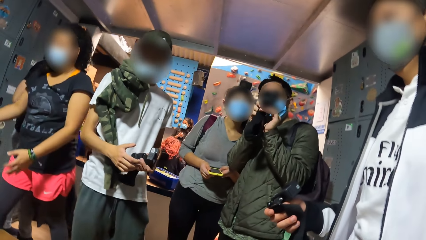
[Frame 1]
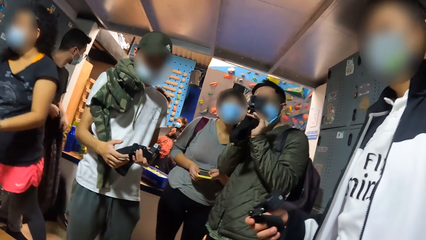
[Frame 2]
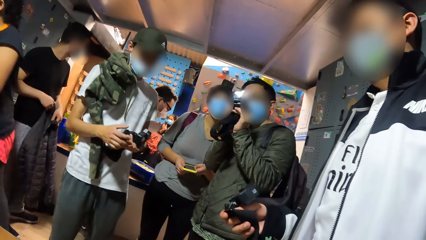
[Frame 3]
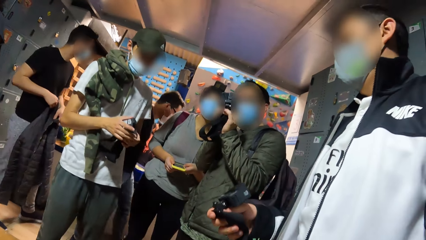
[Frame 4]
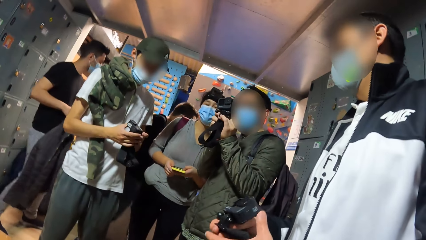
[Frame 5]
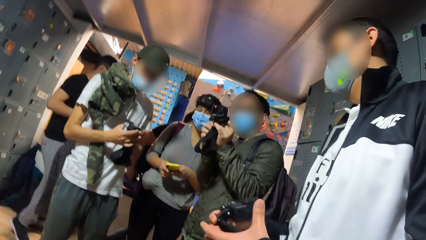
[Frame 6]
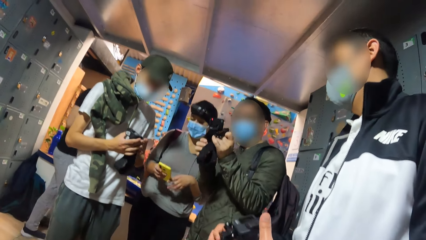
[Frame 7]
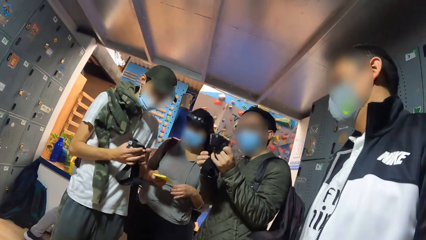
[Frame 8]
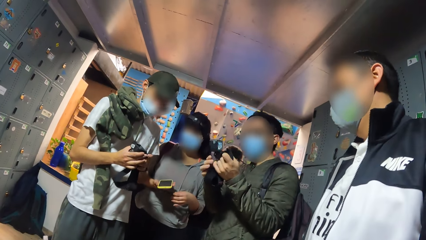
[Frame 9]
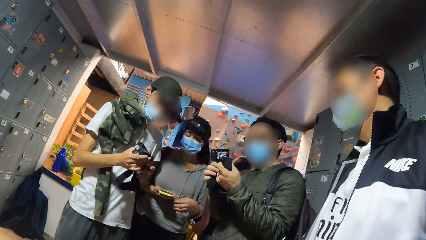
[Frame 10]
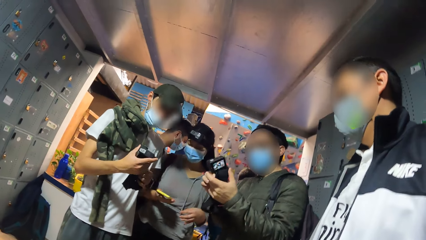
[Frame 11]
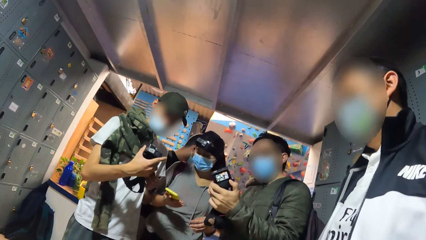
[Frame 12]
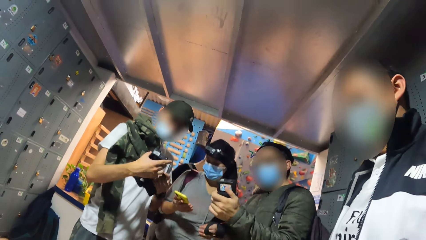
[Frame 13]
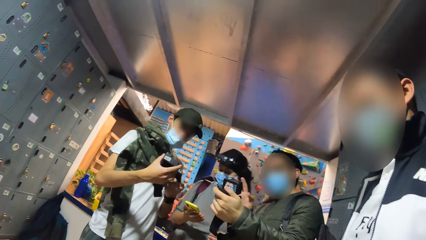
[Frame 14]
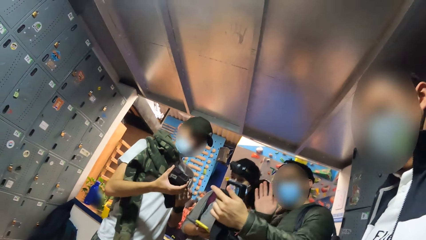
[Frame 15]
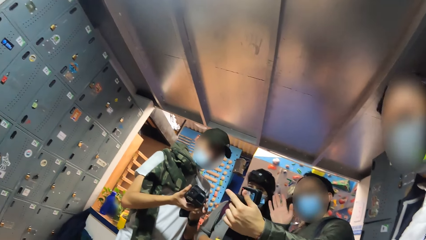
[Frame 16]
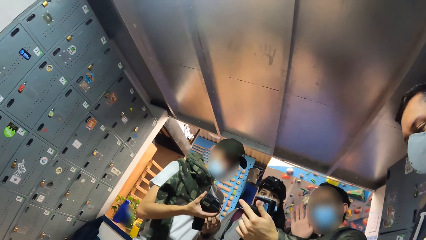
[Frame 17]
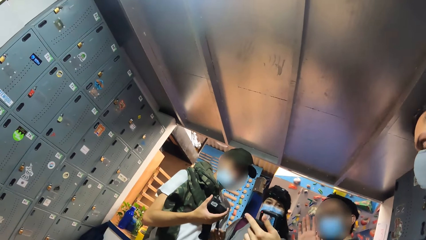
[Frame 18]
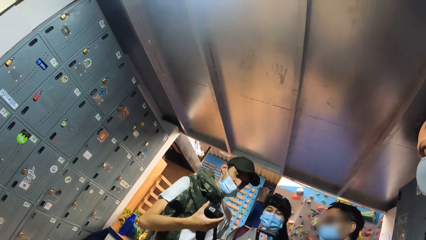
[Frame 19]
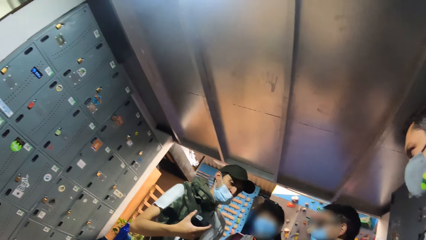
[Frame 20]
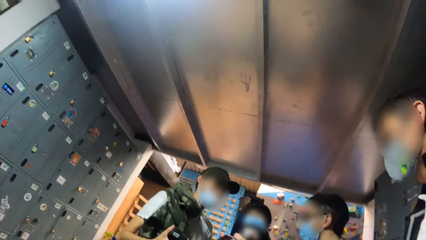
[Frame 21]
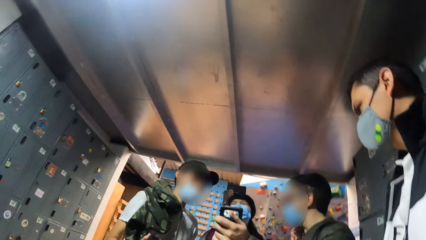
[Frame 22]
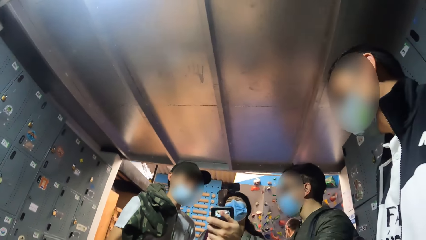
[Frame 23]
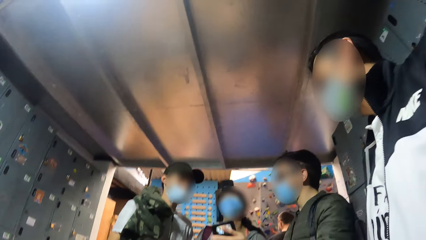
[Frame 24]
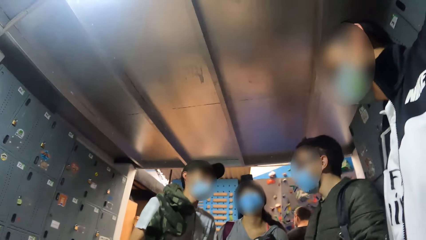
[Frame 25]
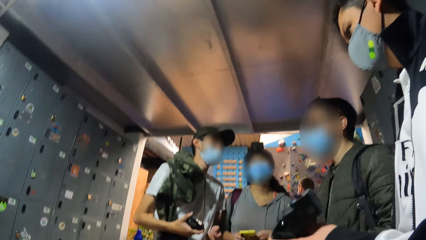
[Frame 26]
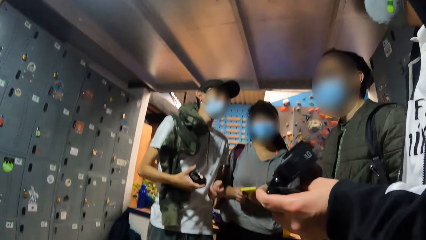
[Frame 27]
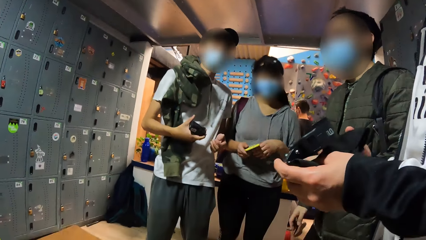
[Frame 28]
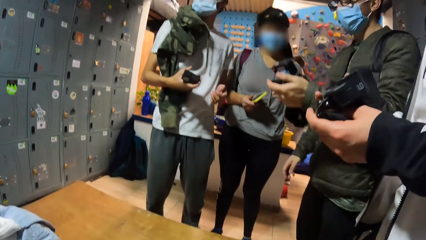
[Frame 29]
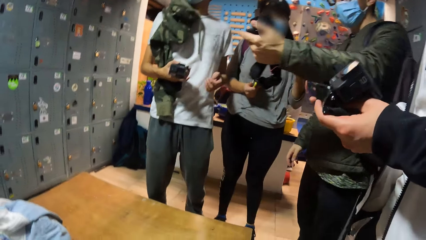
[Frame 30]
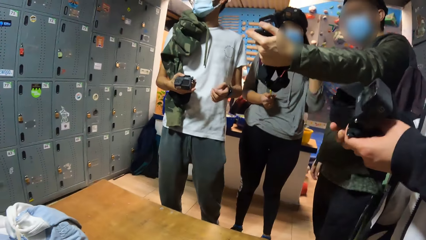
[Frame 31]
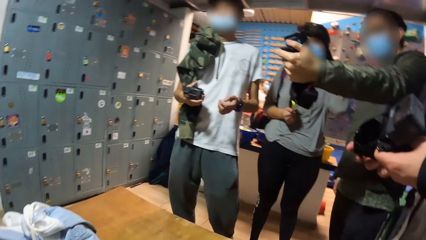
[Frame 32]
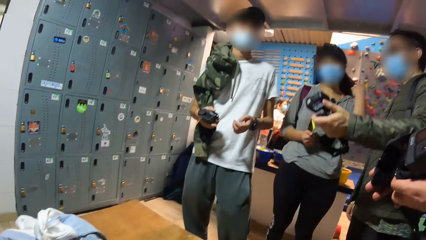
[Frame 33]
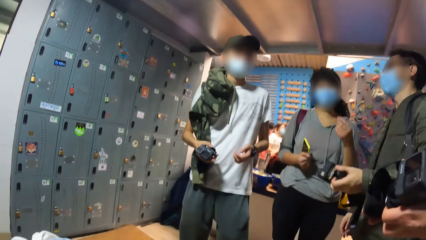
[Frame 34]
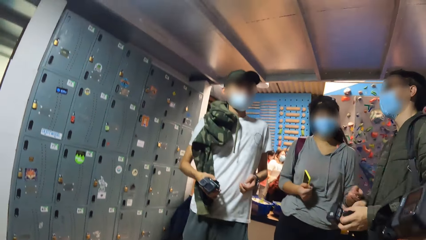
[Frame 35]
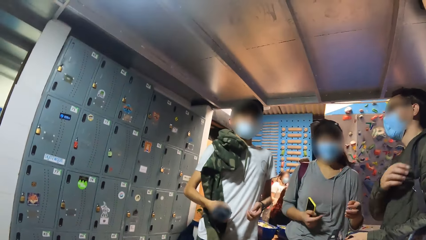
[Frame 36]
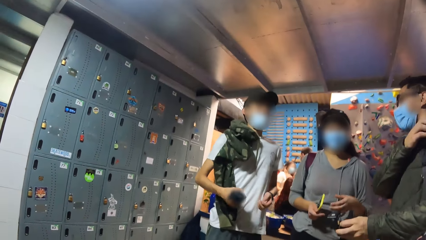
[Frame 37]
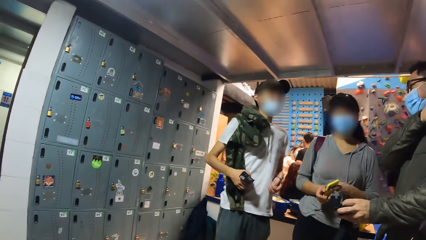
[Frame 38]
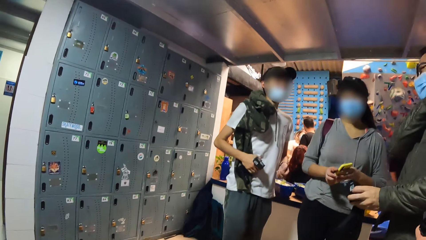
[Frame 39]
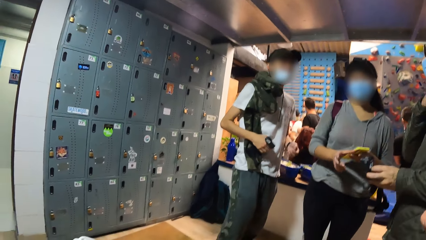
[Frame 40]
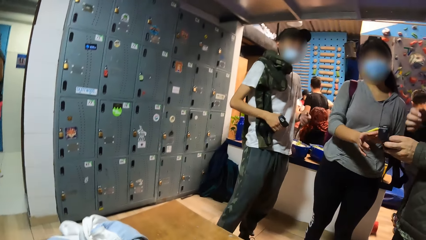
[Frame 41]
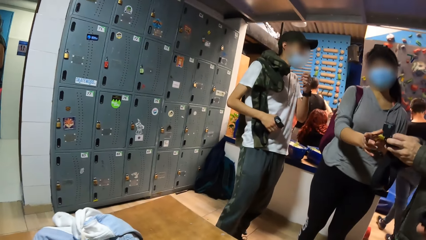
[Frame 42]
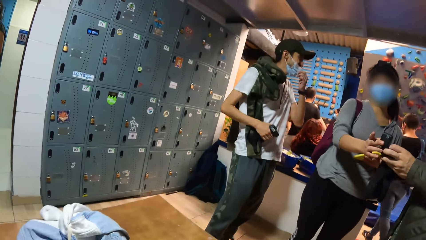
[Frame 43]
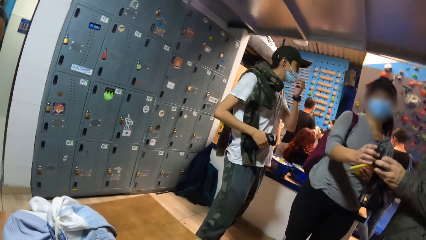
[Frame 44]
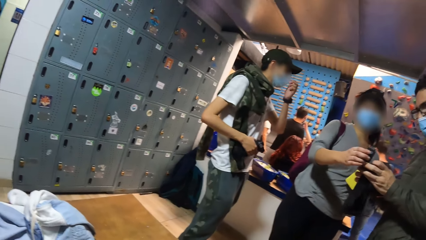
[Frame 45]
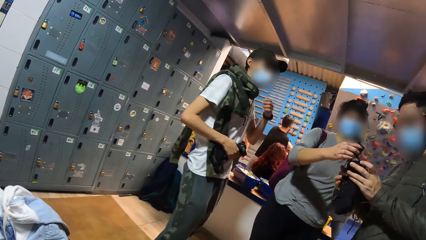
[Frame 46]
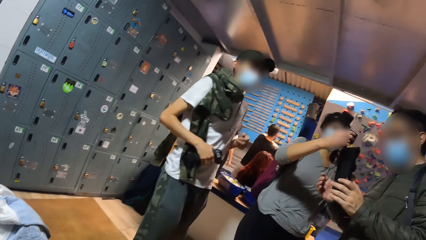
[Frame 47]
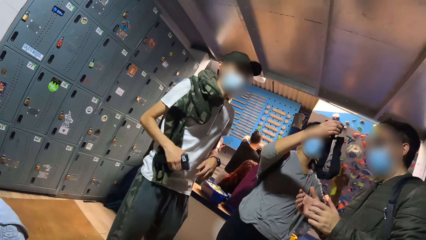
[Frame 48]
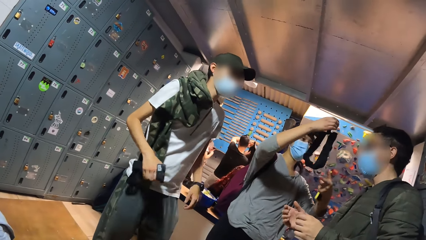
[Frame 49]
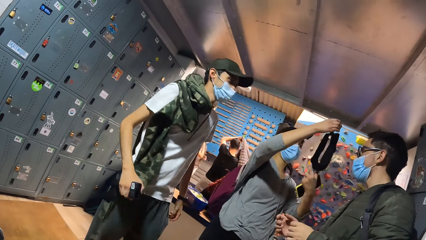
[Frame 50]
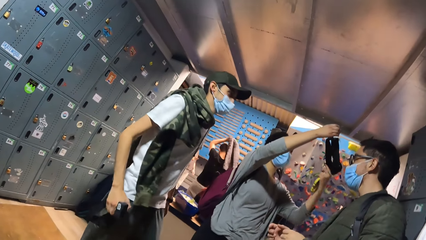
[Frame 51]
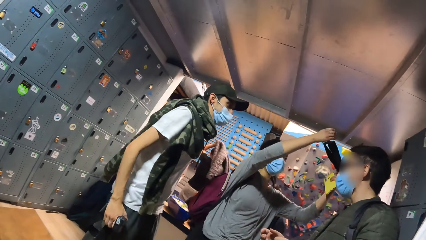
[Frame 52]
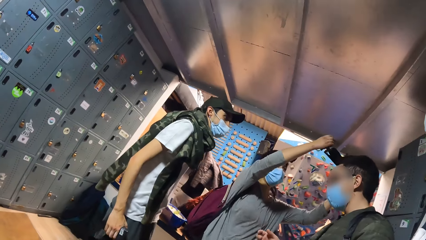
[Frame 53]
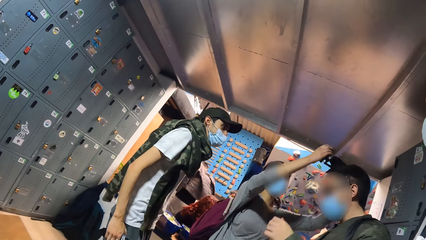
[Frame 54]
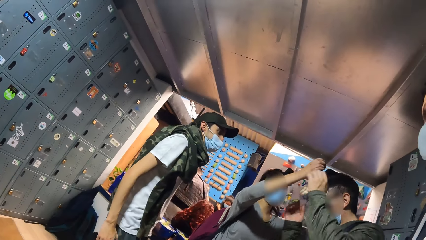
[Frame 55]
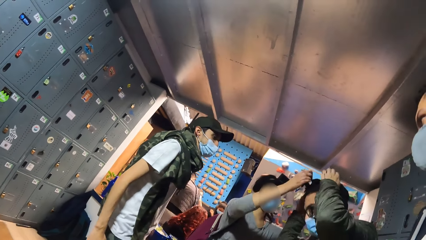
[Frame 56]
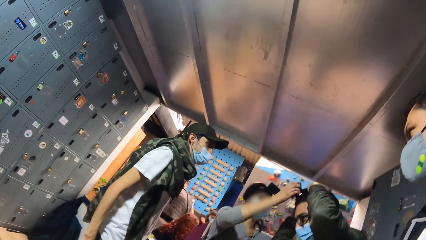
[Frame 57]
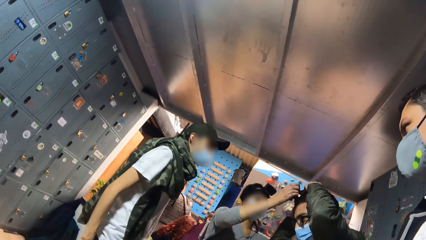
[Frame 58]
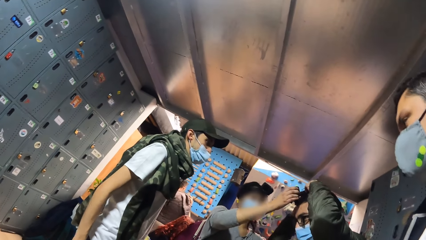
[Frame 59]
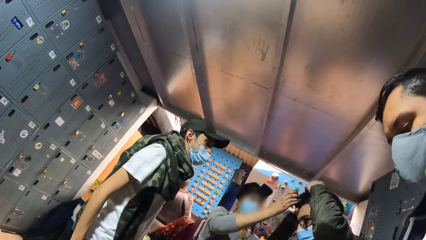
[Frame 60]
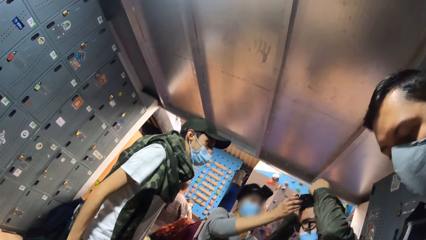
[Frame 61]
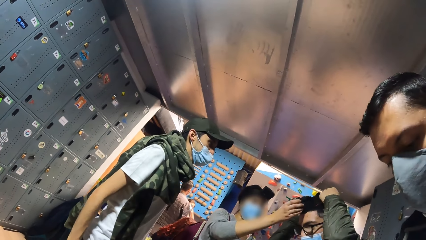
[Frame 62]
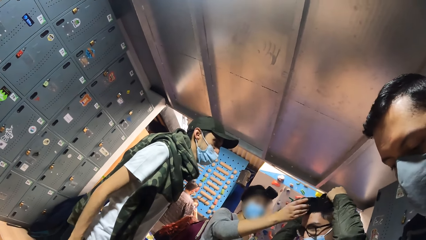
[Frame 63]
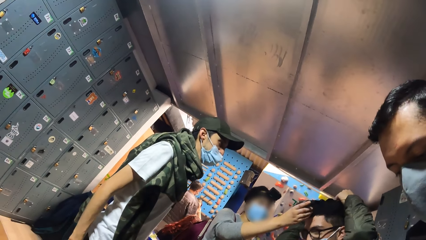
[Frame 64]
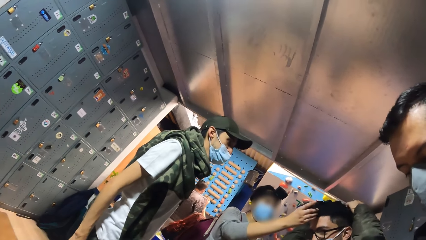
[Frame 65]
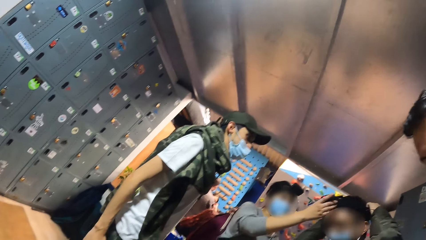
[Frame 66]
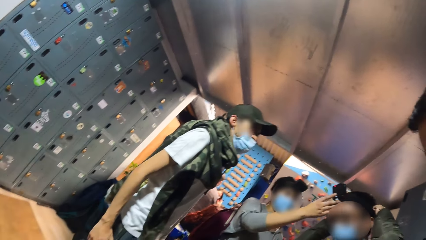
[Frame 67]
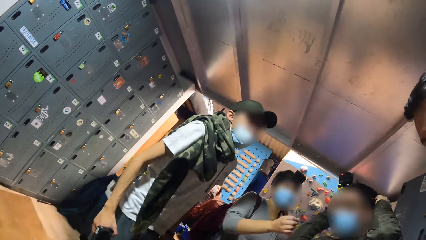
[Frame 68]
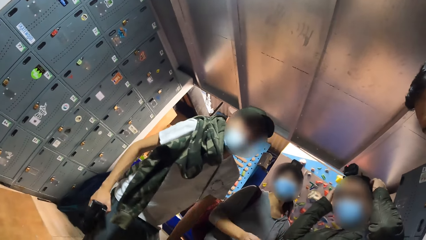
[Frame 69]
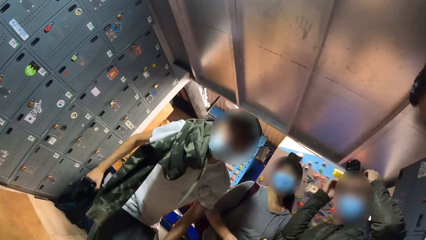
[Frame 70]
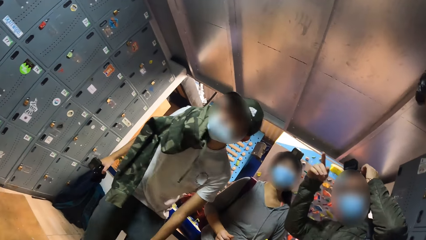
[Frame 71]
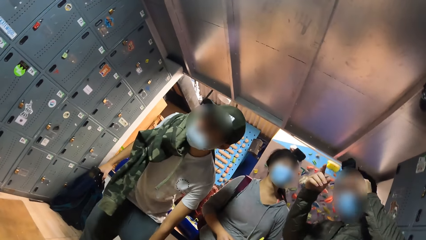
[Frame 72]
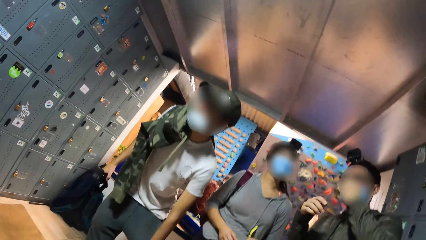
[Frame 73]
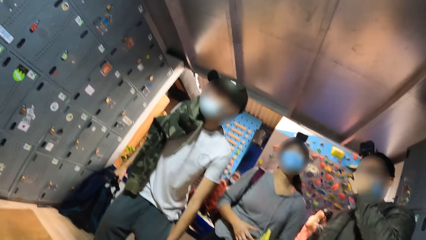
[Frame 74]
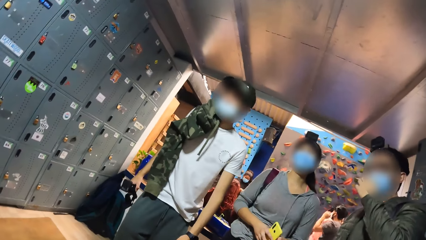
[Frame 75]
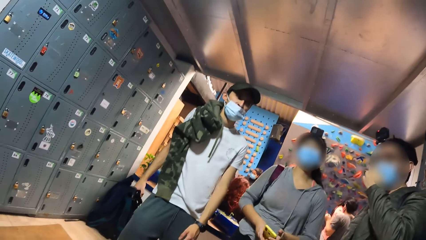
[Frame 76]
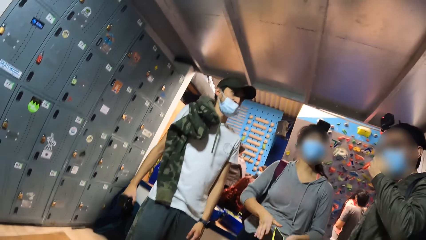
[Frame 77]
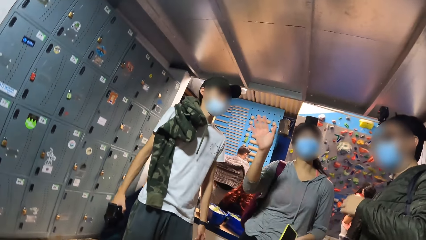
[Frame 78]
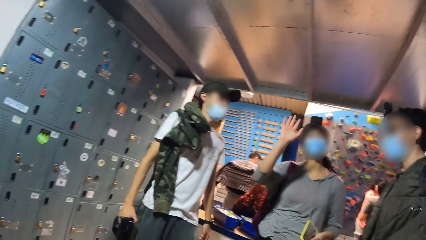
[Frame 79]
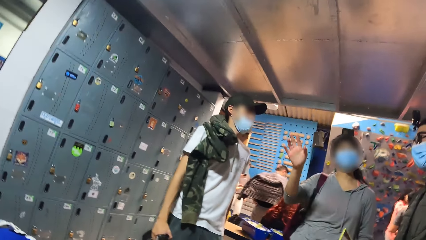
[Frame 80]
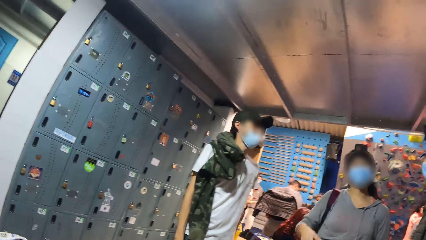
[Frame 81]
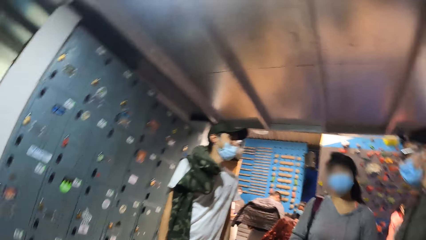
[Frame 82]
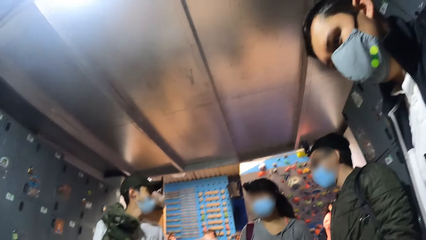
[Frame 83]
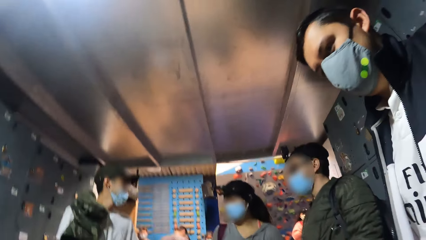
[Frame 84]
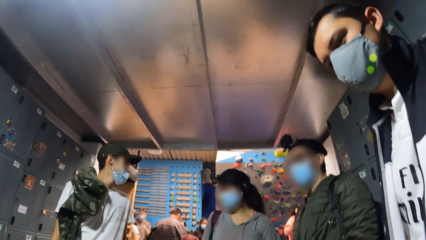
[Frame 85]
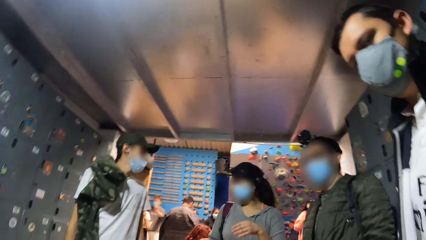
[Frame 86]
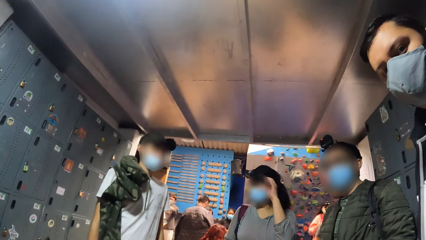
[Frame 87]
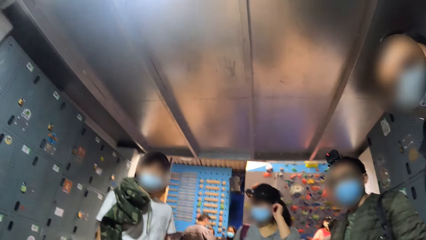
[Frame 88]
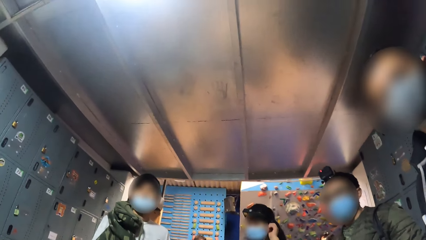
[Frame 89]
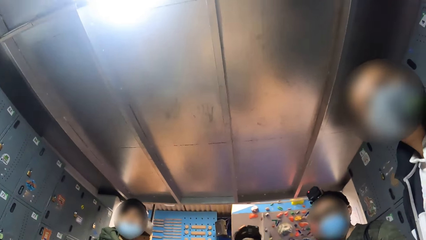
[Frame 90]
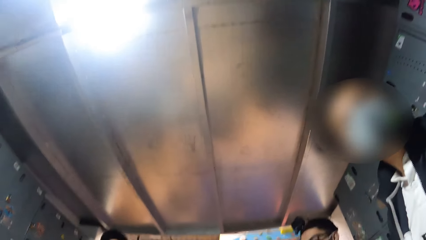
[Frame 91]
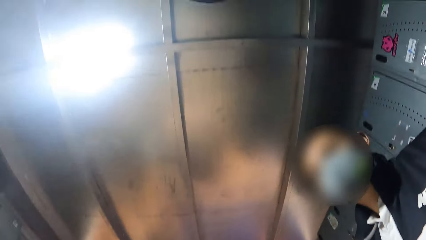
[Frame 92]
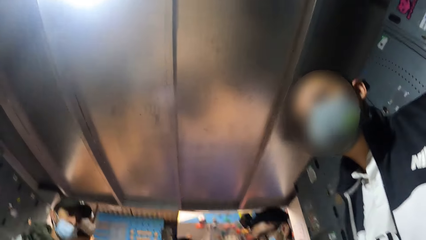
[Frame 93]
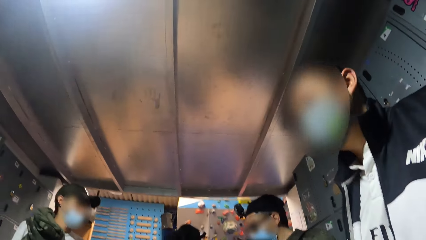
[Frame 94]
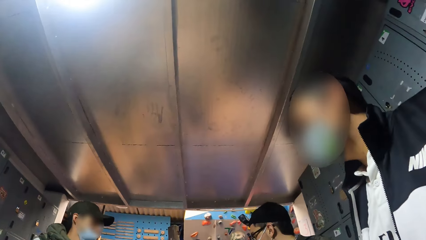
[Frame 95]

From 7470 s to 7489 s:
A man waves with his right hand at a device in his left hand. The man converses with a woman, and another man with the device in his left hand. The woman takes the device from the first man's hand with her right hand. The woman wears the device on the first man's head with her hands. The other man bends down. The woman waves her right hand at the camera wearer.
